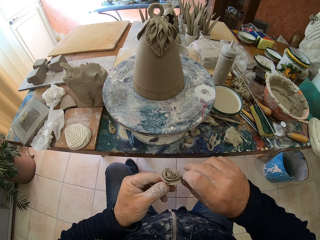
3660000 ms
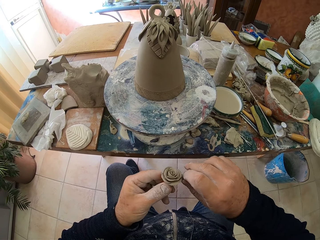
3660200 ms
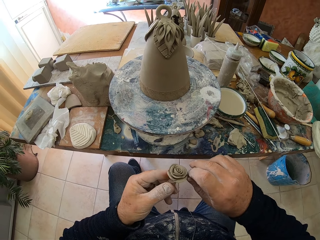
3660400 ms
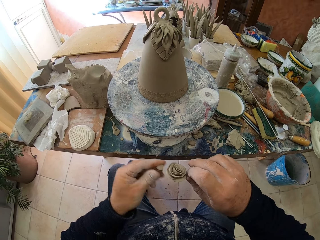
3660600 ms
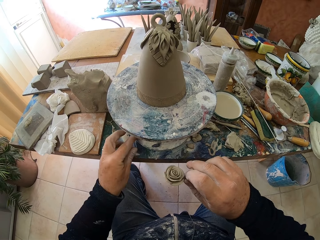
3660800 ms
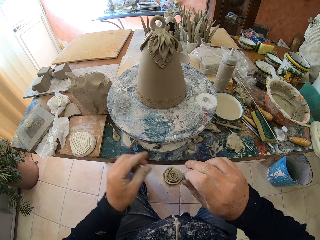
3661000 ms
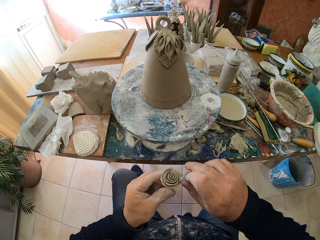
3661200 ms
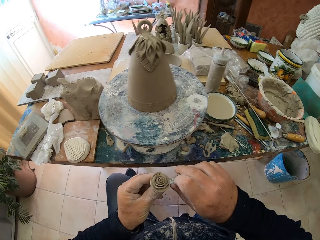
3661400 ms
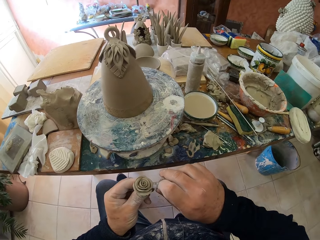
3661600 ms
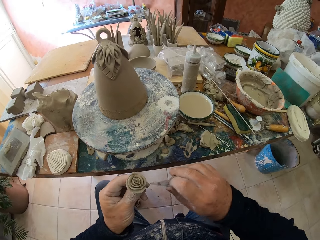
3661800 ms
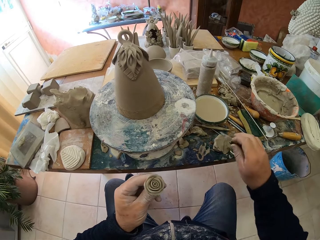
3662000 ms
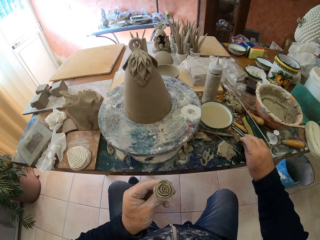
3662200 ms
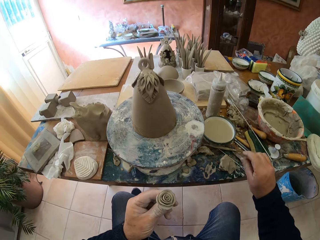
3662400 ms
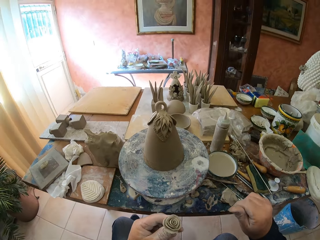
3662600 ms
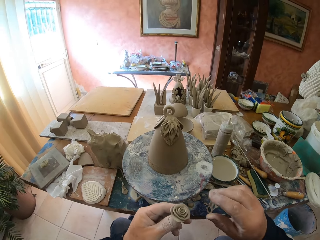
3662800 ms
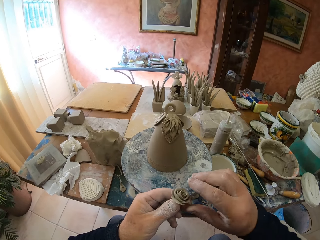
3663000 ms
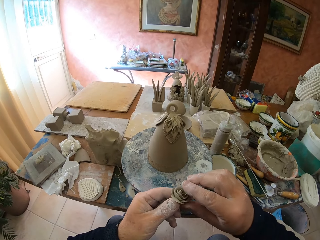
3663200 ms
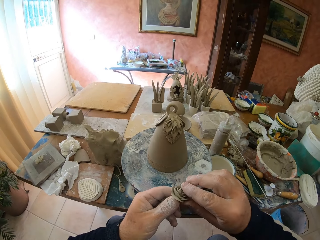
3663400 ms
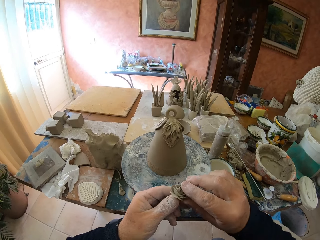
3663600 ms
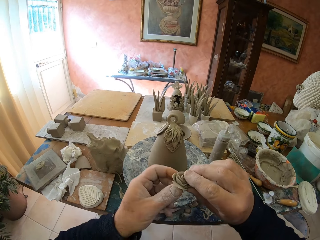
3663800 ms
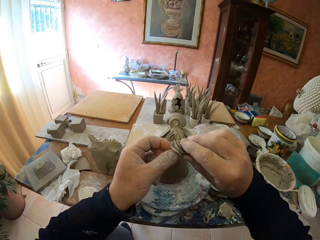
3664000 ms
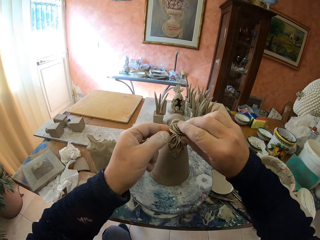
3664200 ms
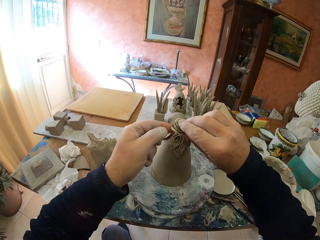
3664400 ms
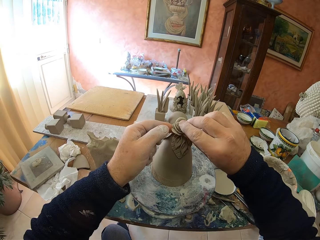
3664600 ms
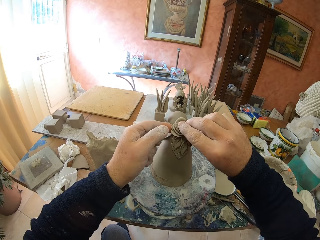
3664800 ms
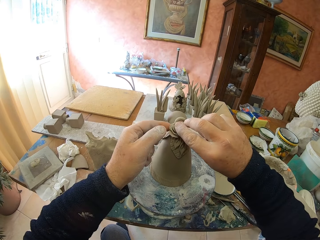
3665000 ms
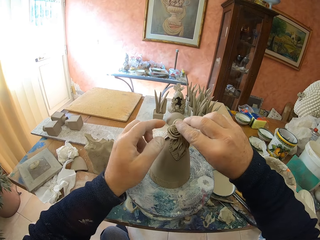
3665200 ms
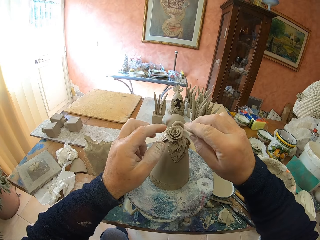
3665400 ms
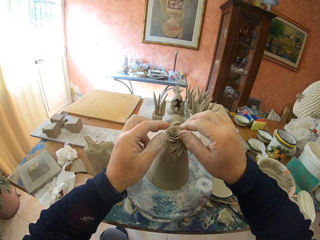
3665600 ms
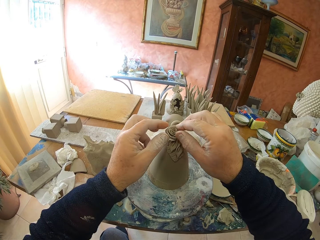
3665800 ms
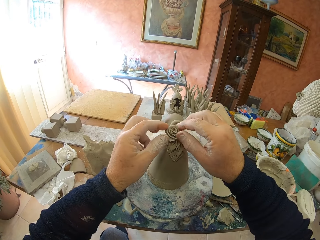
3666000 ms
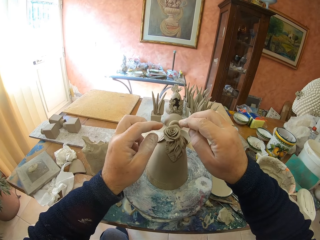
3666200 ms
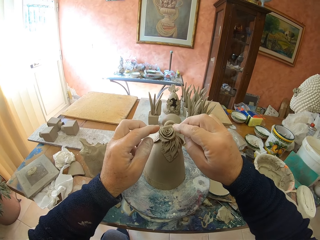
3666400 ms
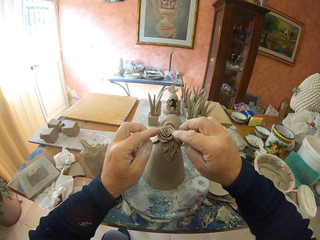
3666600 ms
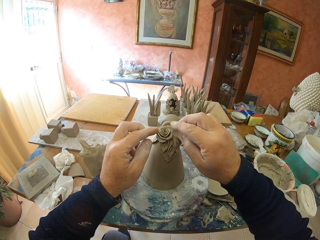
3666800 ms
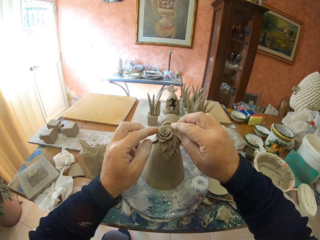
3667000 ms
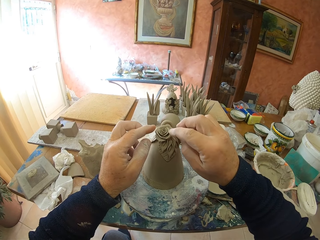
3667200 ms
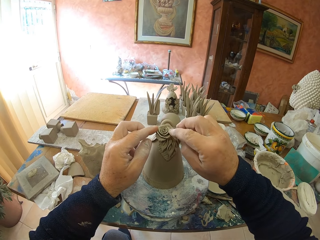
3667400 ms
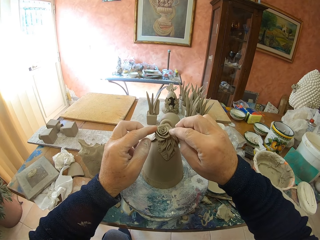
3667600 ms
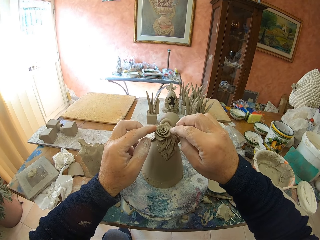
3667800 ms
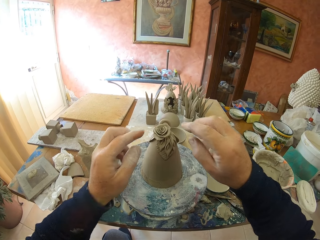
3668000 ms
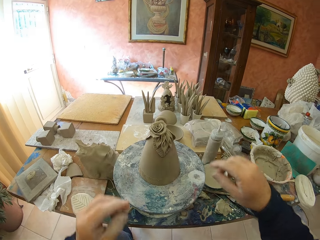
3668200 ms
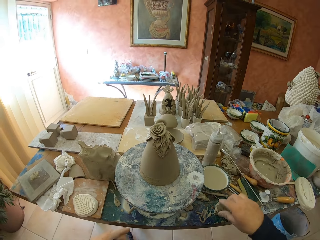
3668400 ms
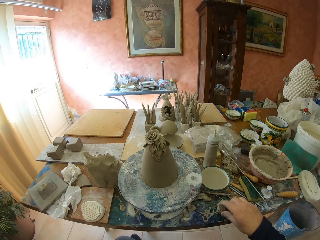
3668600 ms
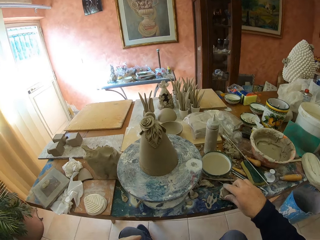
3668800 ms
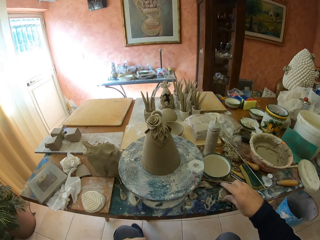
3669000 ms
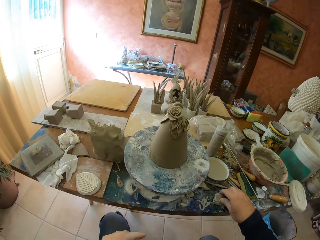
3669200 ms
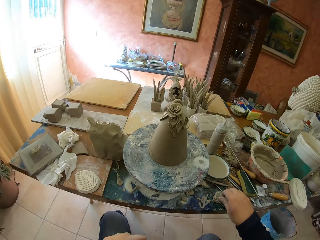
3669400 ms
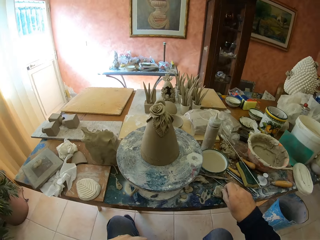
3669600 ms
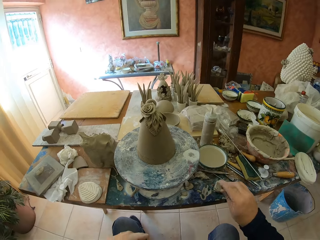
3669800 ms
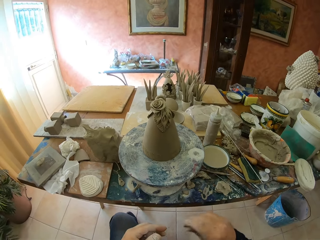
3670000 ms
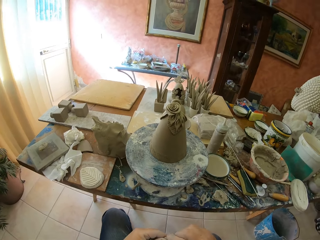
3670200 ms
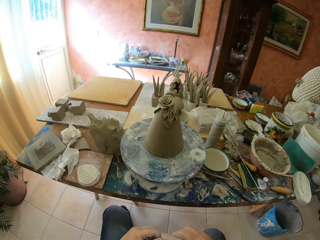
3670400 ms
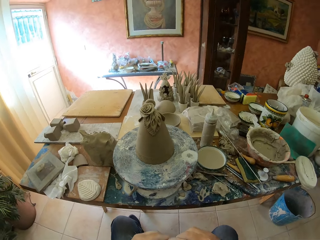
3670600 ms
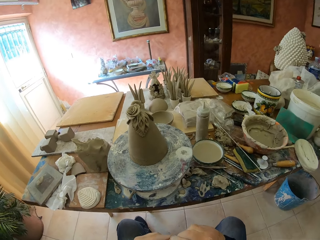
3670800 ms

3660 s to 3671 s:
The camera wearer puts down a piece of clay model on the table. He trims the clay model with a knife. He puts down the knife on the table. He adjusts the clay model with his hand. He attaches clay. He puts the clay model on the table. He adjusts a piece of clay on the clay model. He picks up clay from the table.

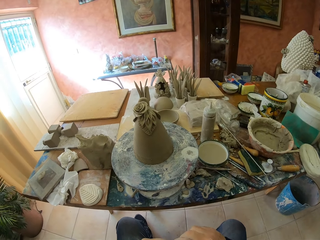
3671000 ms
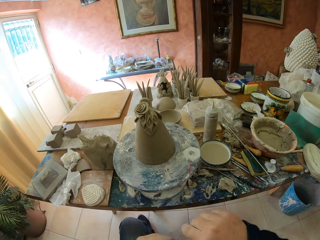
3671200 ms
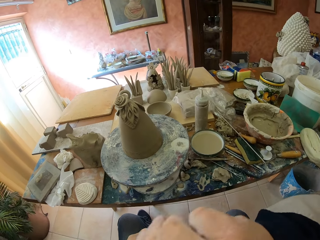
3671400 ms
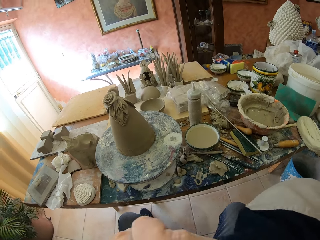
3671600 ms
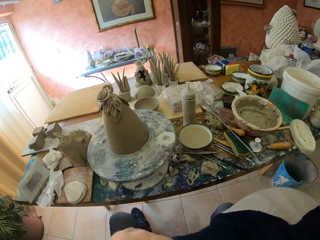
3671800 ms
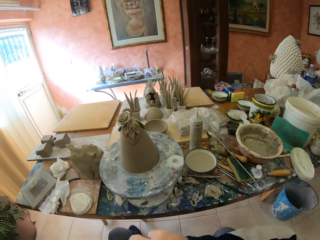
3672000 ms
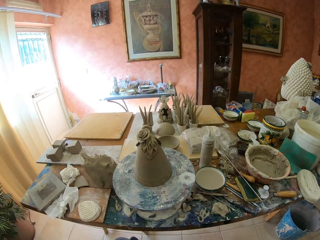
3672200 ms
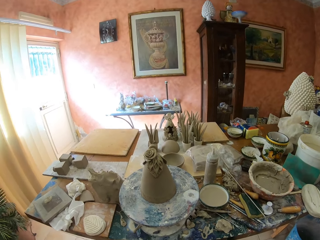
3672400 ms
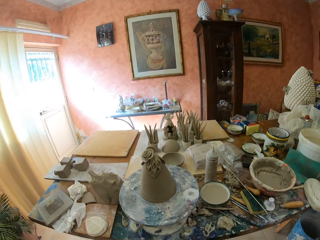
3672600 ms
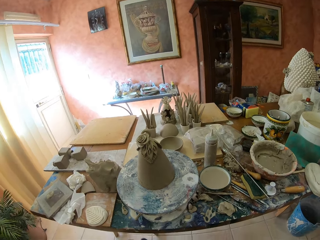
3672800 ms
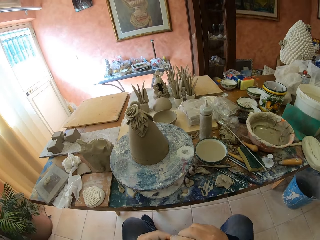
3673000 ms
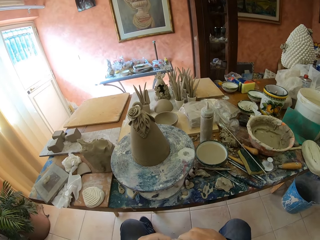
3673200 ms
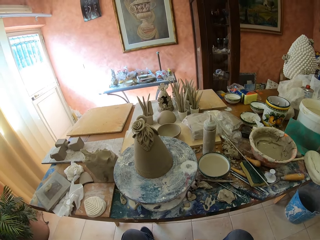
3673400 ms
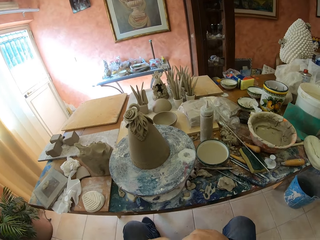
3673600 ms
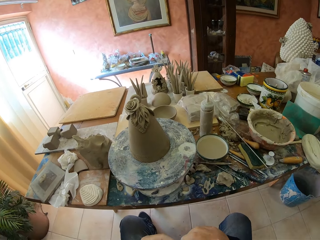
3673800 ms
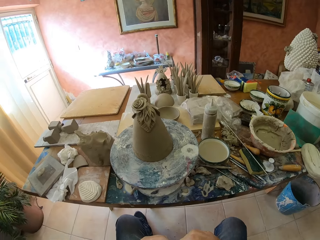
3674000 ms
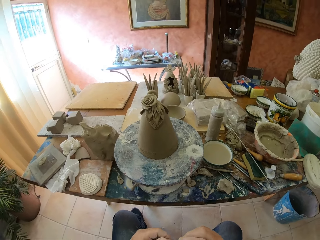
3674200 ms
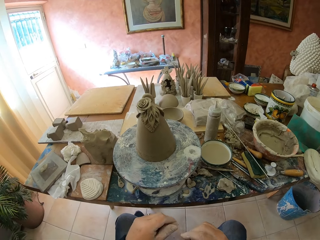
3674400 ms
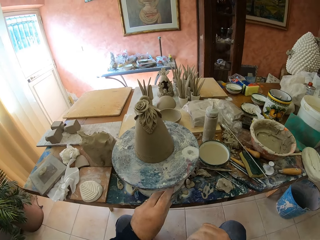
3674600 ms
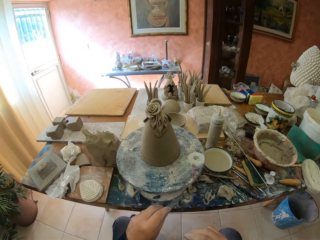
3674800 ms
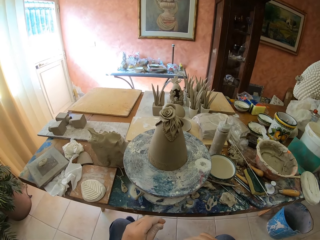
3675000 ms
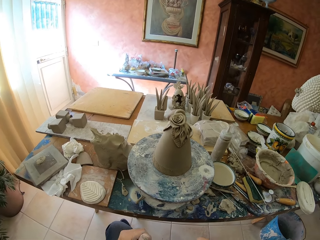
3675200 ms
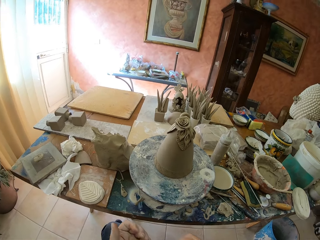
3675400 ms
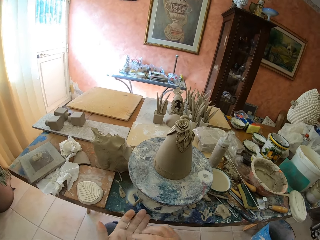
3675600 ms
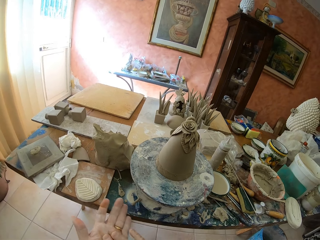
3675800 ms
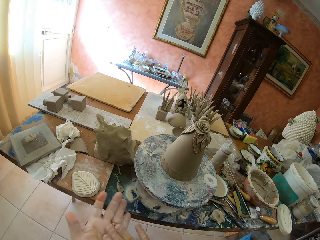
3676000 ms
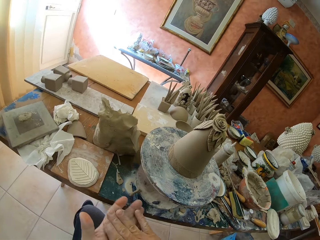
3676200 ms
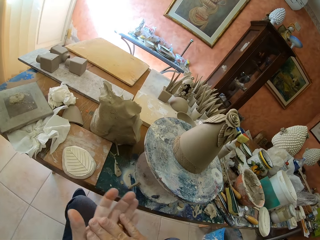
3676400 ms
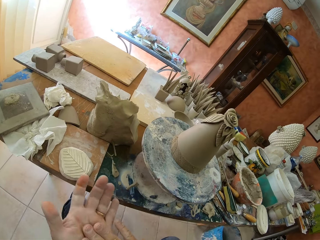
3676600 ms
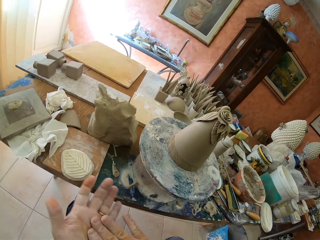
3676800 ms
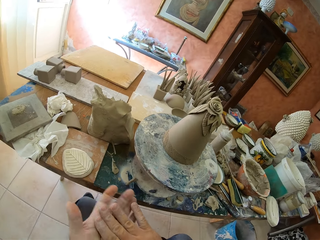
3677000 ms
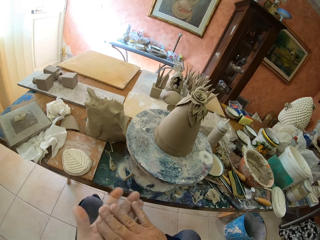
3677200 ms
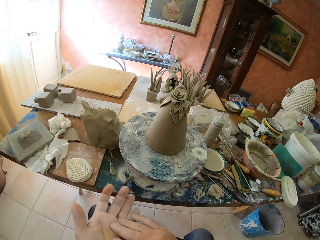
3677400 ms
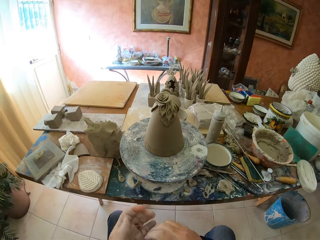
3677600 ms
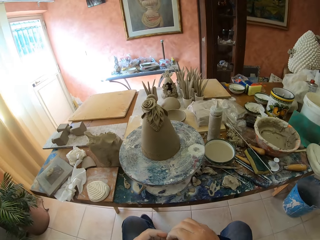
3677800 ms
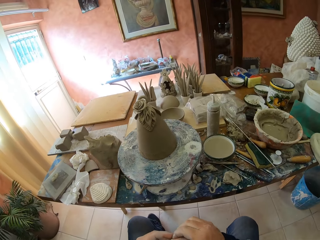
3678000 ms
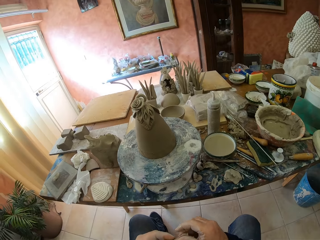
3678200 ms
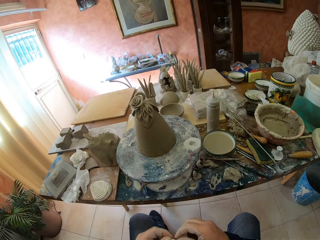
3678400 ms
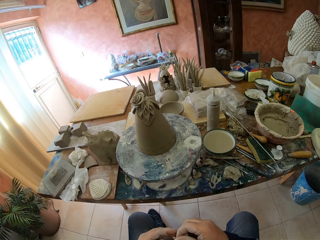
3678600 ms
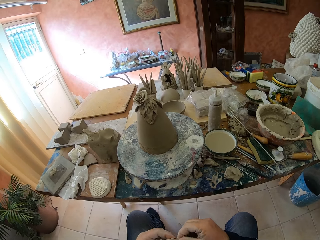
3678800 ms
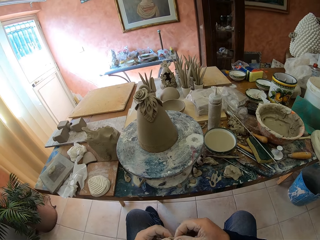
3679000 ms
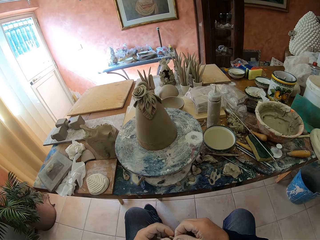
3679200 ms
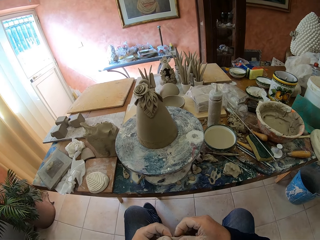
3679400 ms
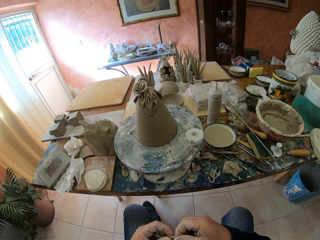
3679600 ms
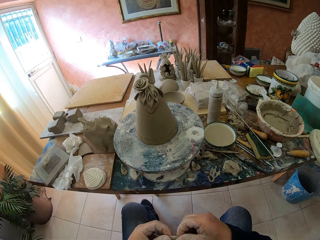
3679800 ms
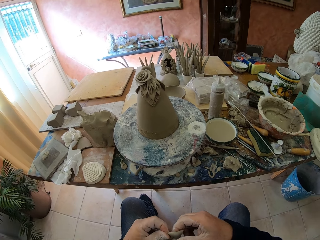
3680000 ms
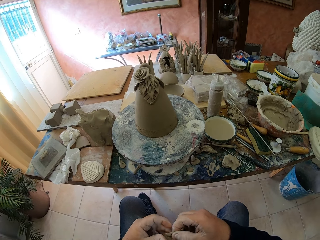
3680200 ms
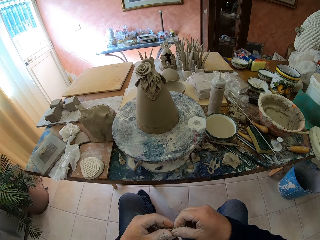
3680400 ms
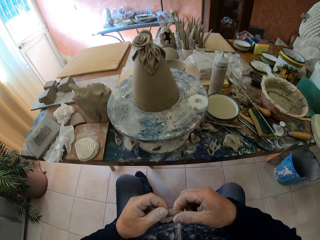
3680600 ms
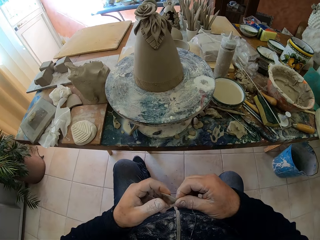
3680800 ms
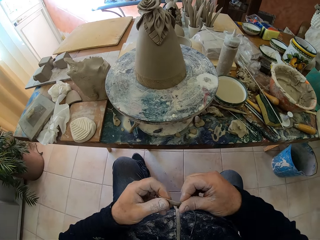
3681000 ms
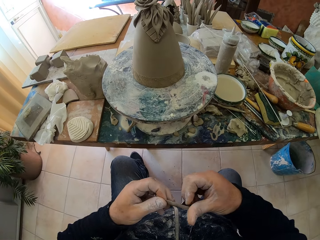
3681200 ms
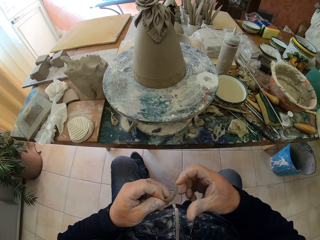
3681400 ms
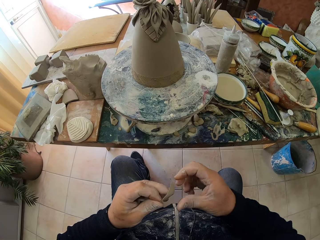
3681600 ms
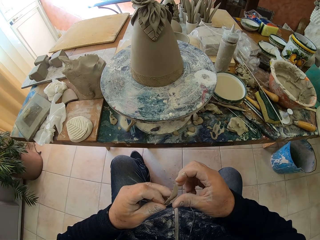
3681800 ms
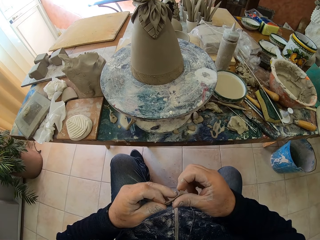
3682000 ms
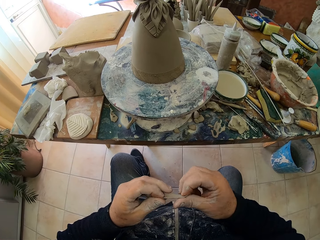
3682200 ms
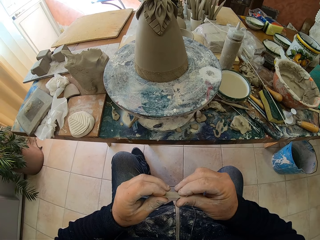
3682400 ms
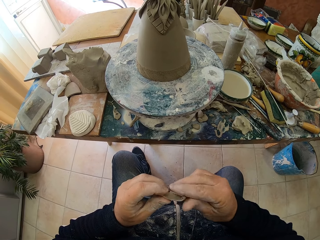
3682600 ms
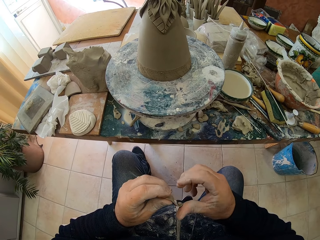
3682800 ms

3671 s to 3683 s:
The camera wearer looks around a room. He wipes the sweat on his chin with his hand. He looks around the room. He puts down a piece of clay on a table. He rolls clay with the hand. He rubs his hands. He adjusts a piece of clay on his hands.
